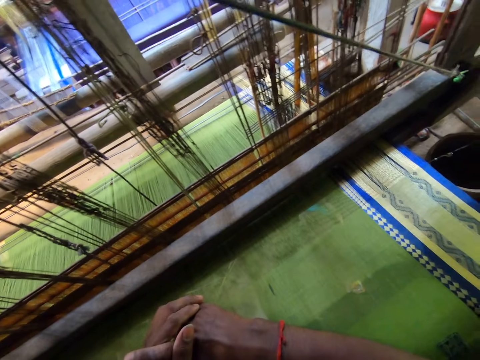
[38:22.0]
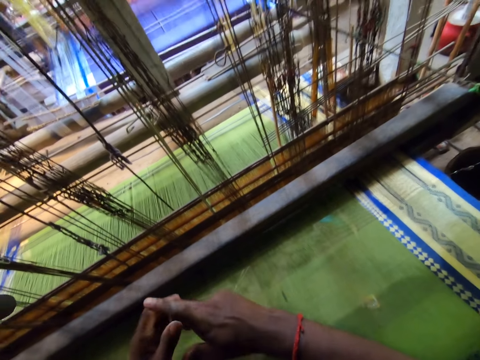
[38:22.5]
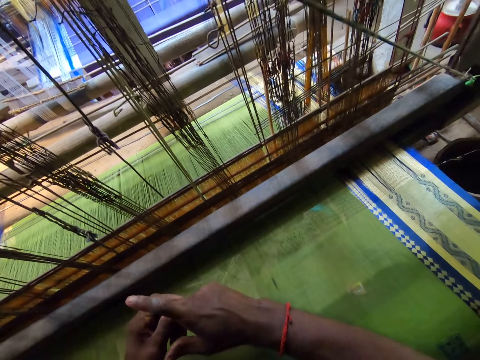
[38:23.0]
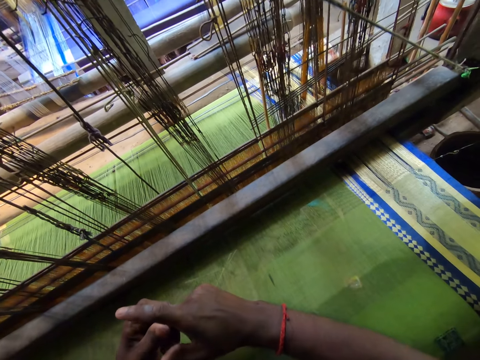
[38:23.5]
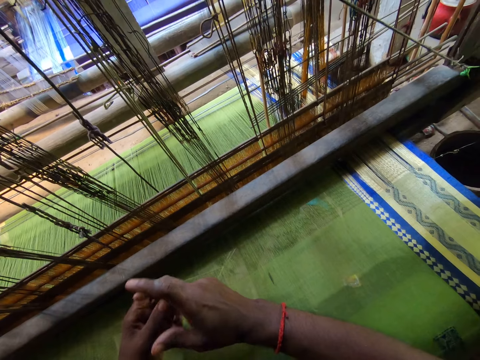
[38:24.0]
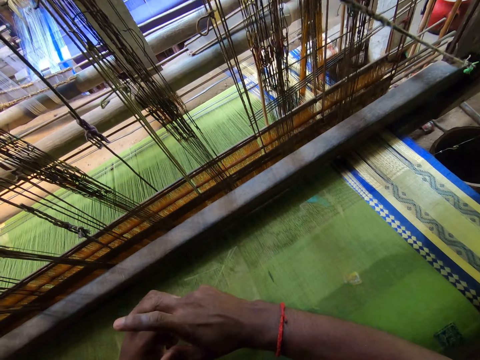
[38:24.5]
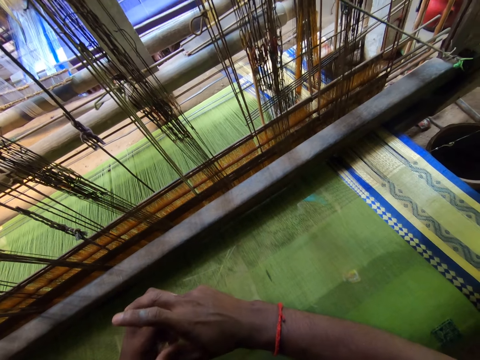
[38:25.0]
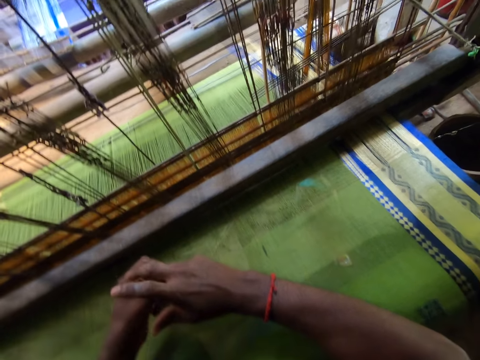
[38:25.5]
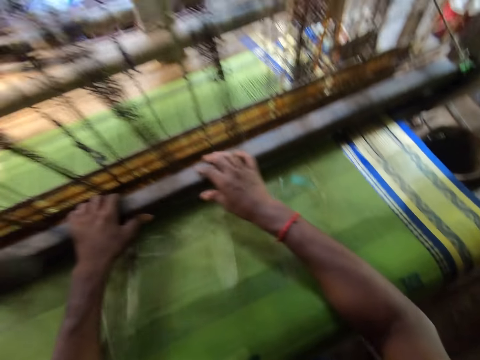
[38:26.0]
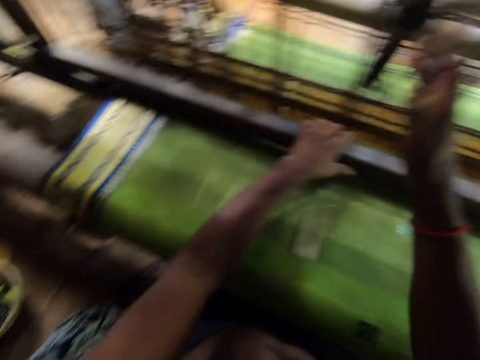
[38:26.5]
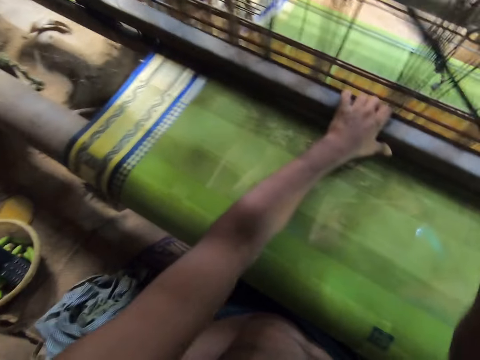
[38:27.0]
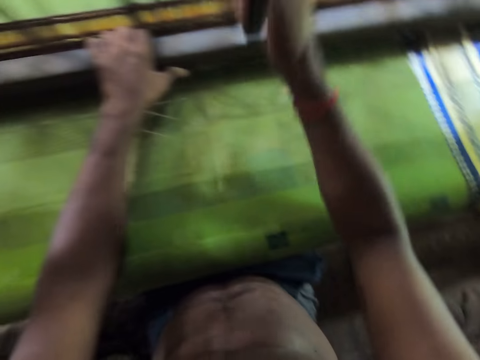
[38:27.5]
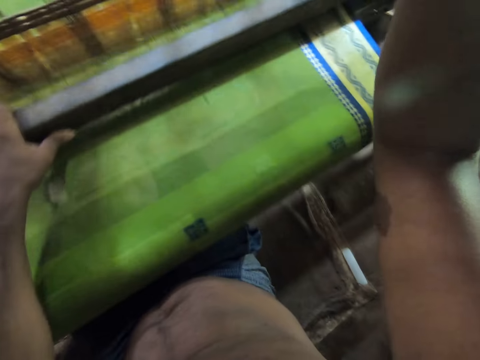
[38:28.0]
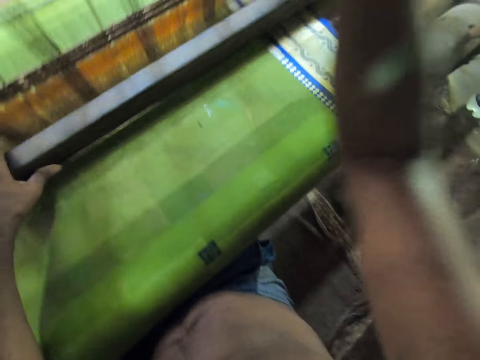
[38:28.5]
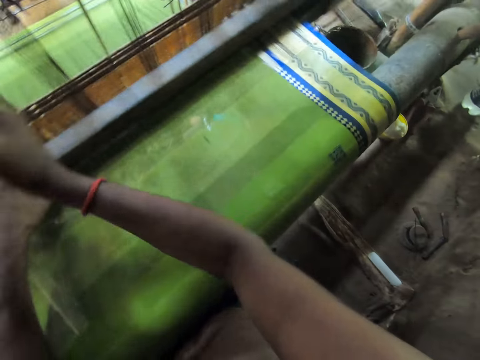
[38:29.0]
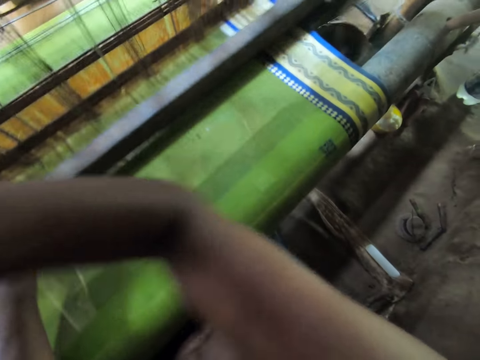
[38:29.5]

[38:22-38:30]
The camera wearer looks on. He places his left hand on the loom beater. He places his right hand on the loom beater. He holds the textile machine. He places his right hand on a loom lever. He weaves the fabric with a loom in both hands.

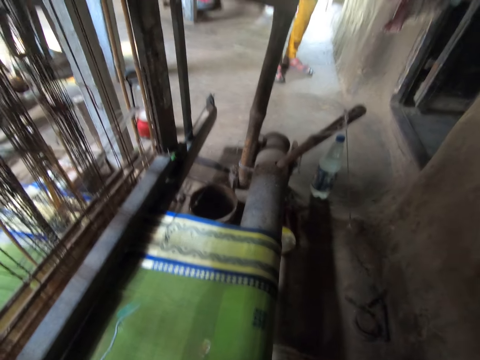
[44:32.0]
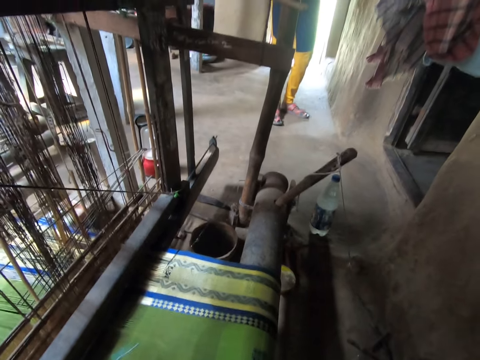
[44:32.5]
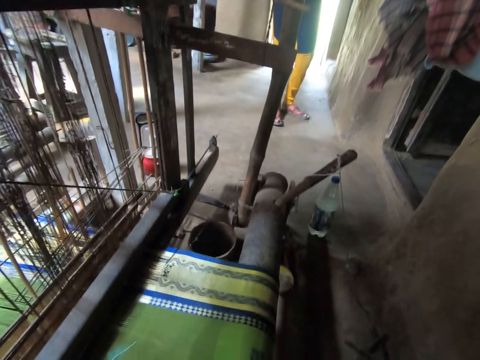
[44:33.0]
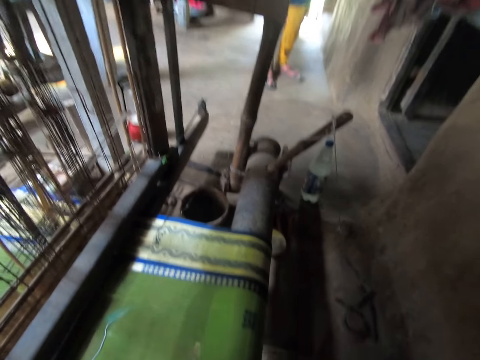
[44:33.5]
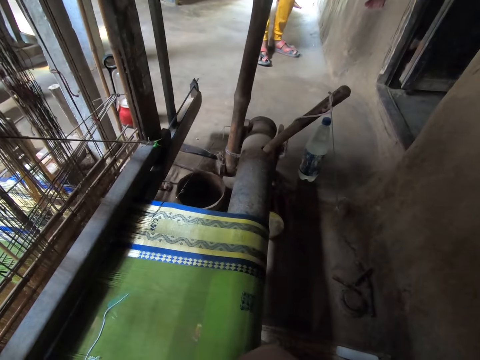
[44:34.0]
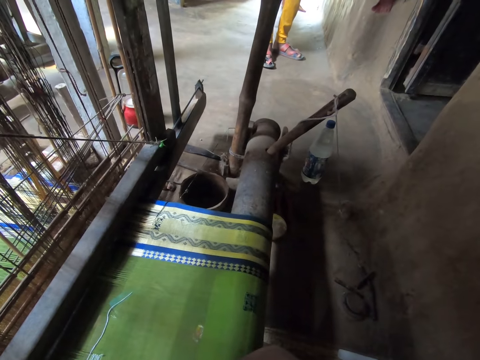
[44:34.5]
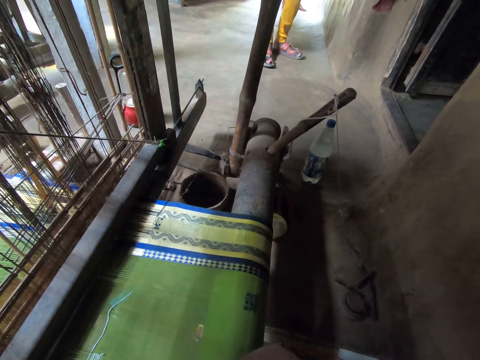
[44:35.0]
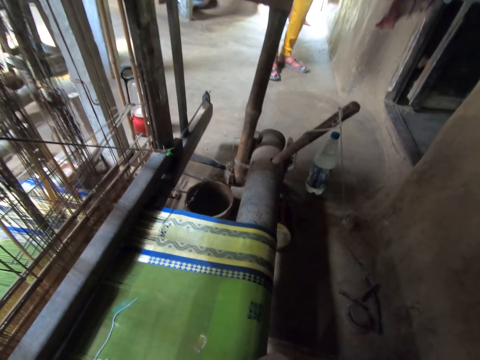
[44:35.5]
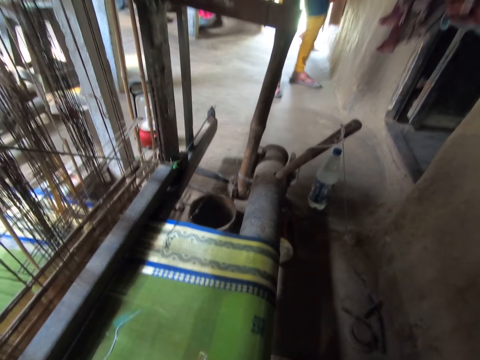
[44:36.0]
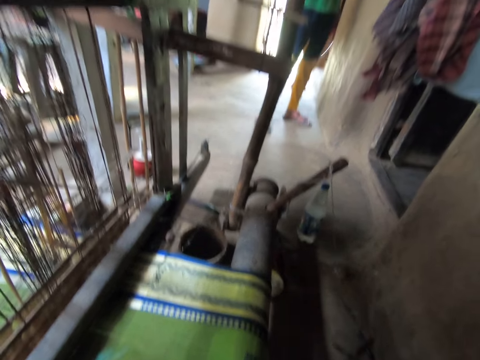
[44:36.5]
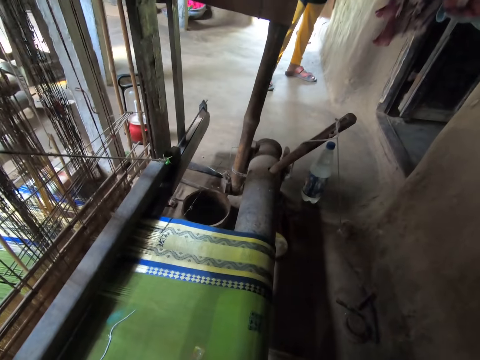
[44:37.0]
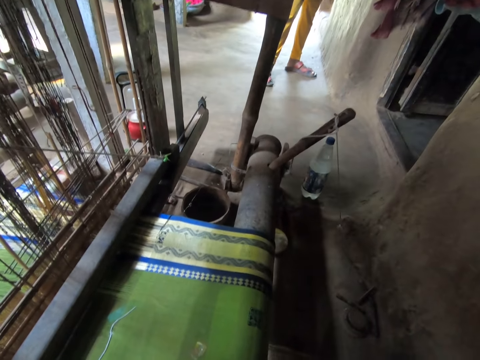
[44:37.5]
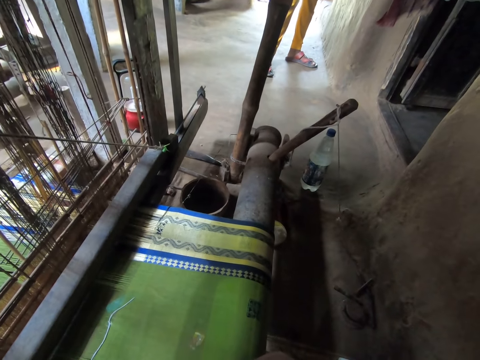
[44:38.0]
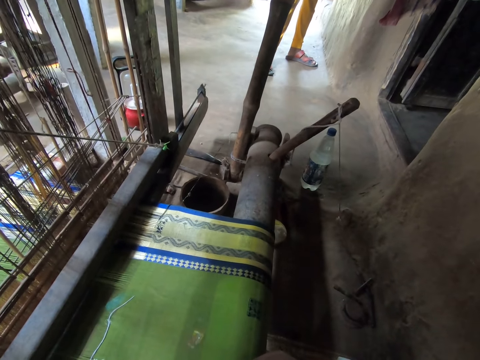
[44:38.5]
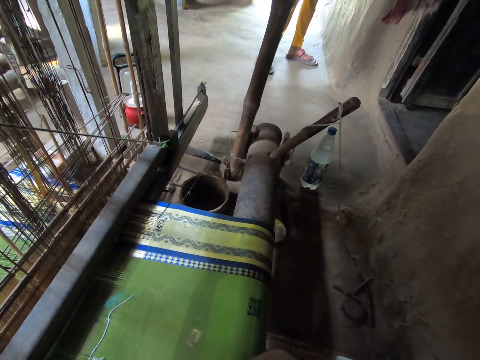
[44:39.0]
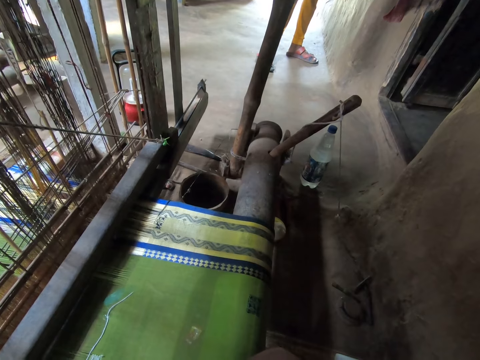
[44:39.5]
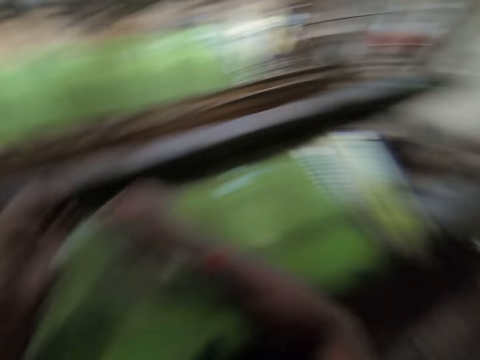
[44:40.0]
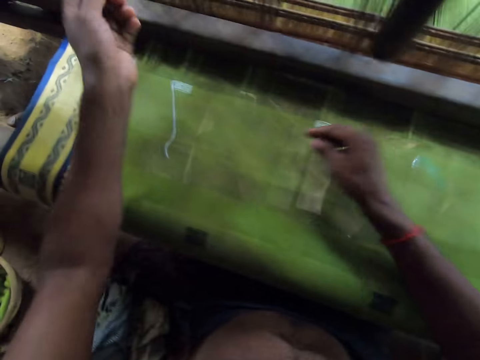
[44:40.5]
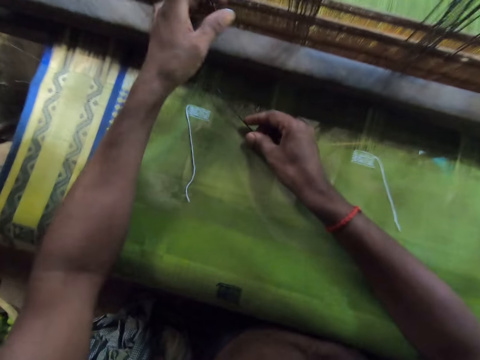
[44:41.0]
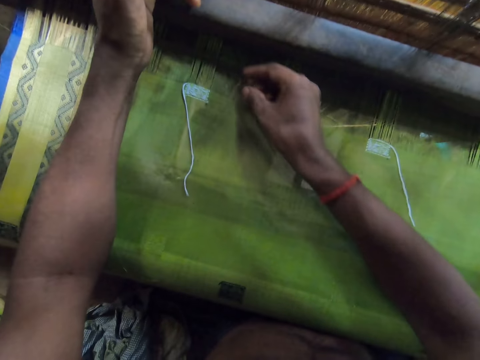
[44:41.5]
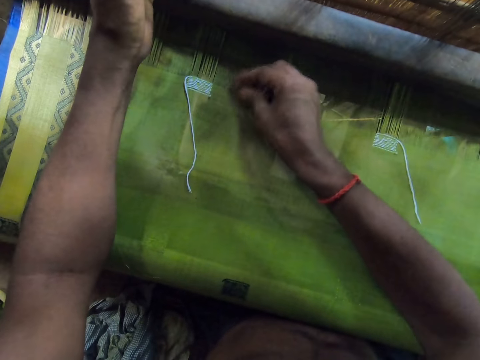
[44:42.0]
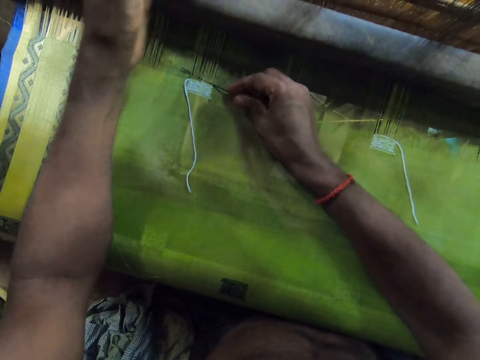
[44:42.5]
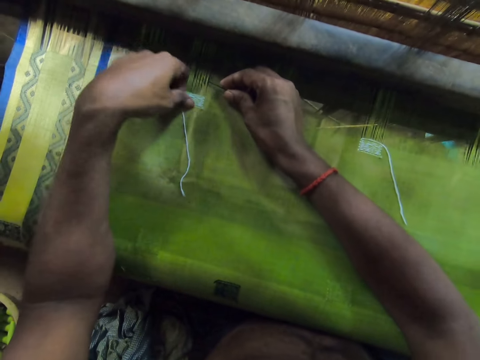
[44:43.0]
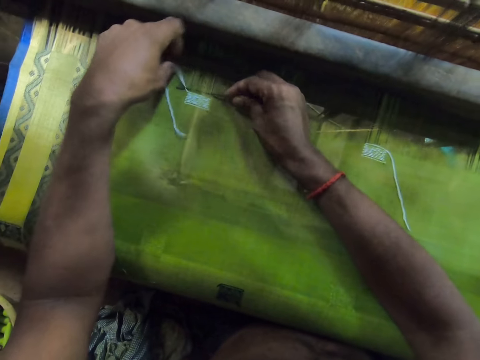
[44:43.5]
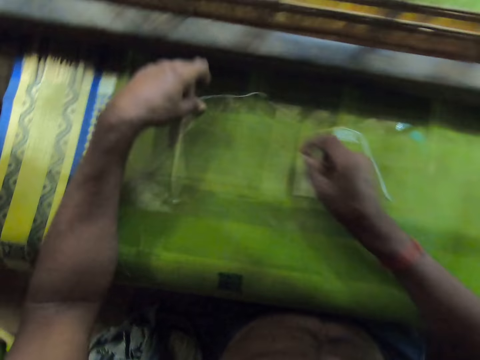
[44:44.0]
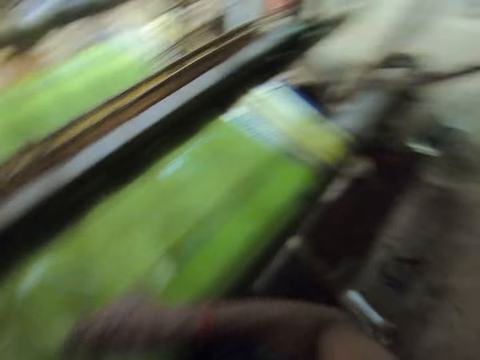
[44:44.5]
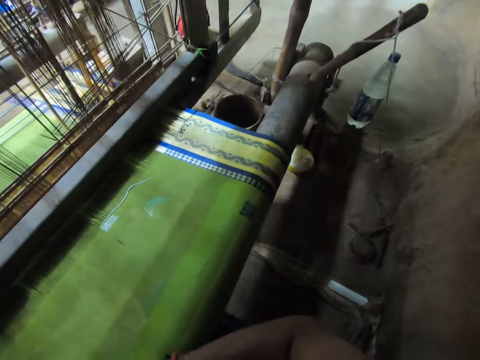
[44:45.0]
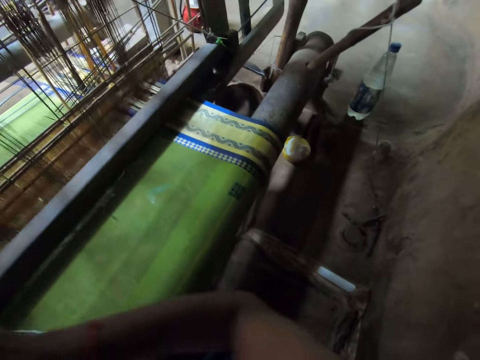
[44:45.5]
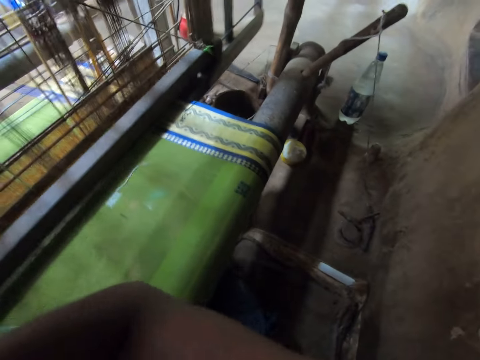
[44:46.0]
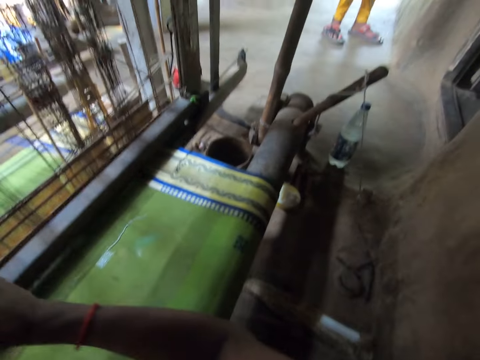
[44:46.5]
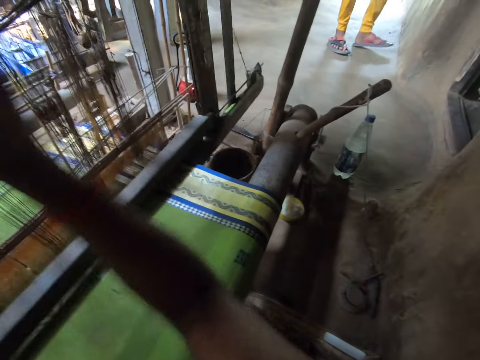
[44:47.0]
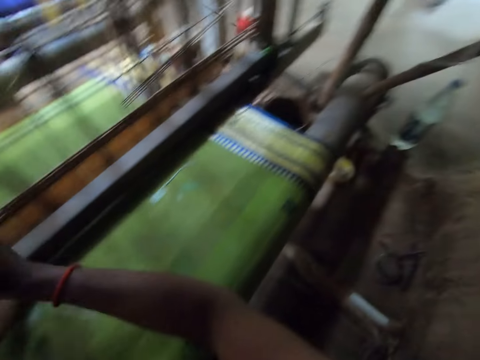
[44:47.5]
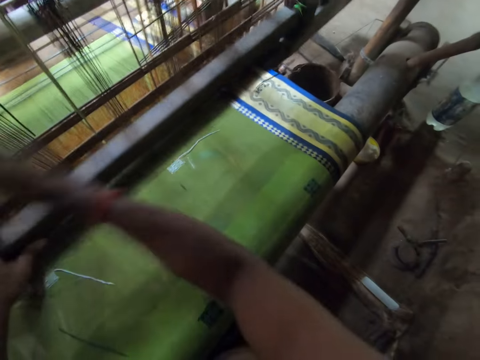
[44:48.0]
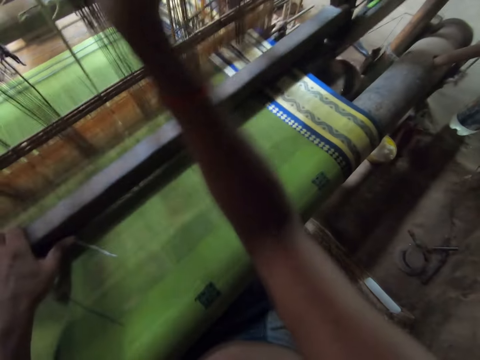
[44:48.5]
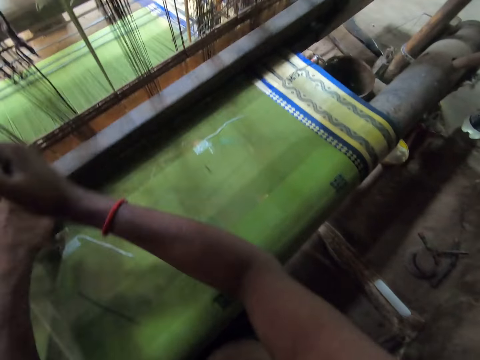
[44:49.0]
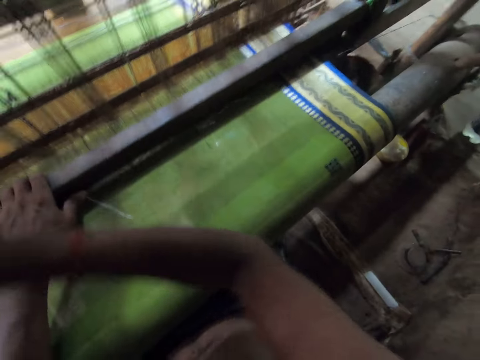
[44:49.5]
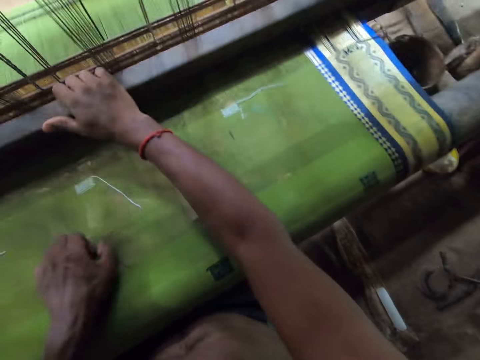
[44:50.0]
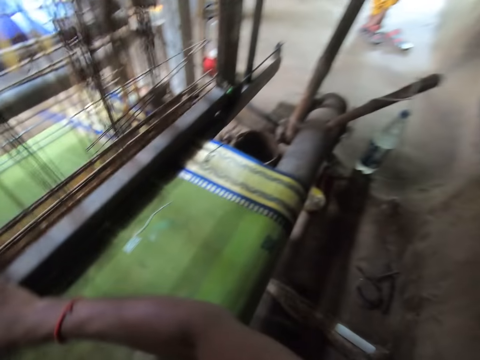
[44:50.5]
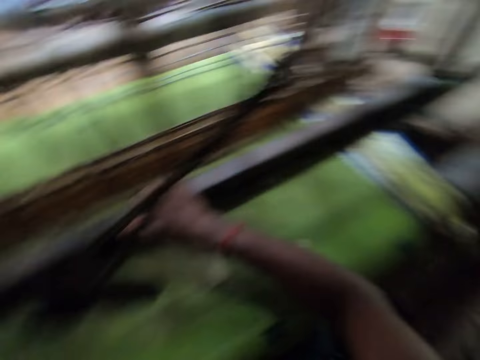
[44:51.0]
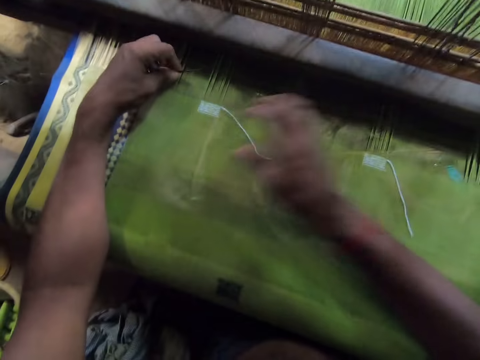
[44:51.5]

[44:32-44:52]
A man stands. The camera wearer holds the wire on the loom machine with his left hand. He places the needle in his right hand under the warp in the cloth. He weaves the warp on the cloth with the needle using both hands. He inserts yarn with the needle on the fabric. He drops the needle in his right hand on the cloth. He weaves the cloth on the loom machine with both hands. He picks the needle from the cloth with his left hand. He holds the wire on the loom machine with his right hand.
